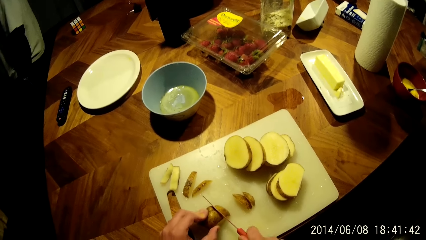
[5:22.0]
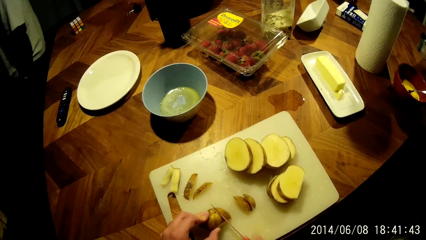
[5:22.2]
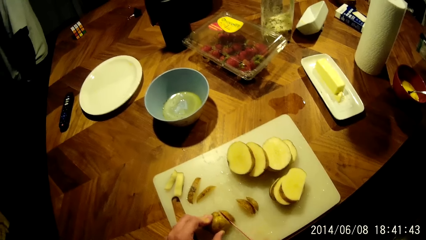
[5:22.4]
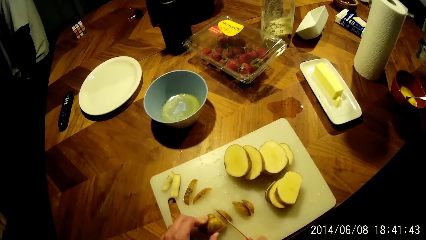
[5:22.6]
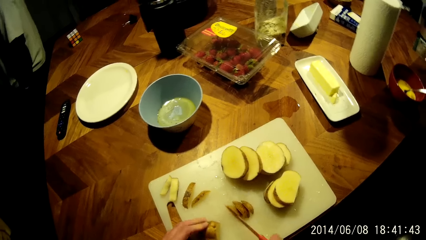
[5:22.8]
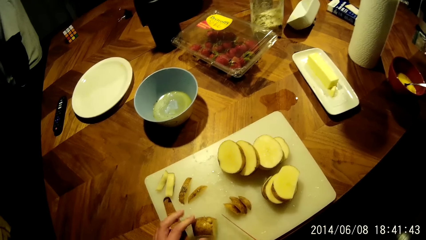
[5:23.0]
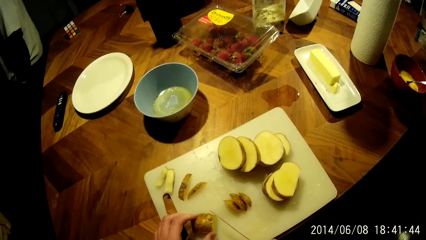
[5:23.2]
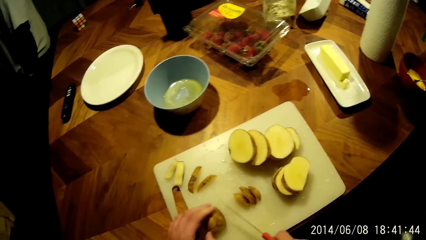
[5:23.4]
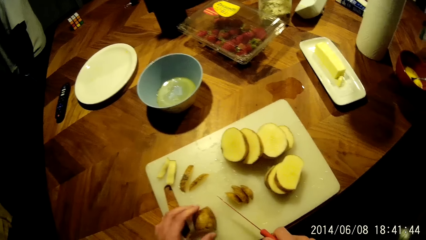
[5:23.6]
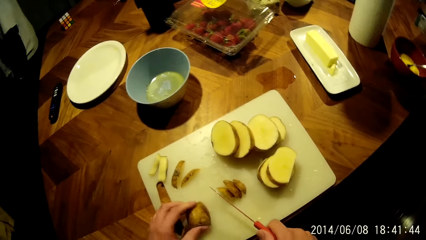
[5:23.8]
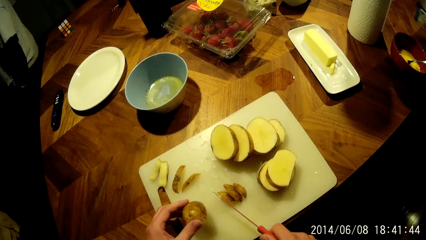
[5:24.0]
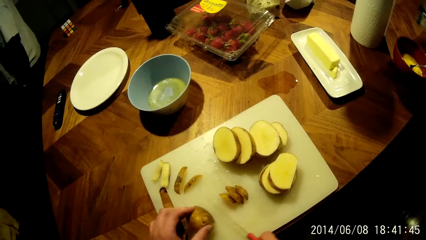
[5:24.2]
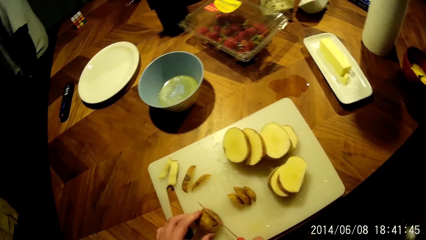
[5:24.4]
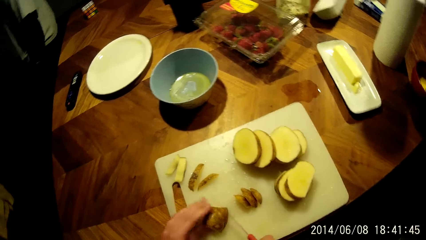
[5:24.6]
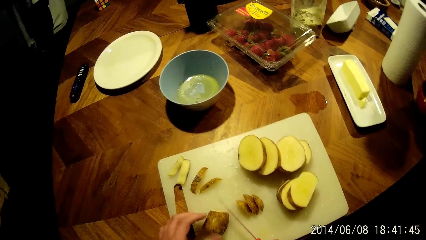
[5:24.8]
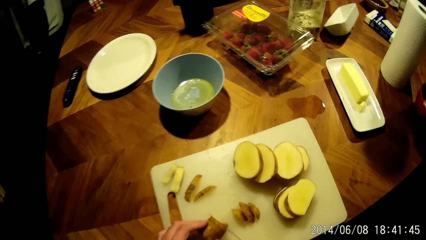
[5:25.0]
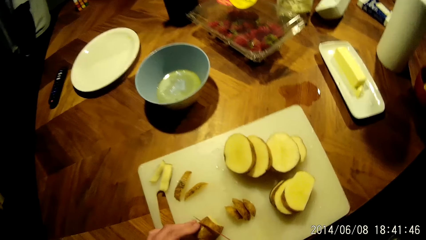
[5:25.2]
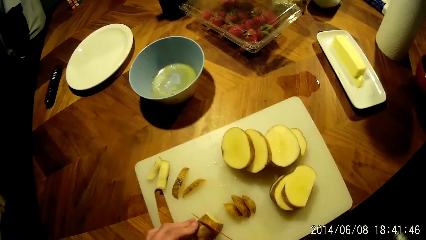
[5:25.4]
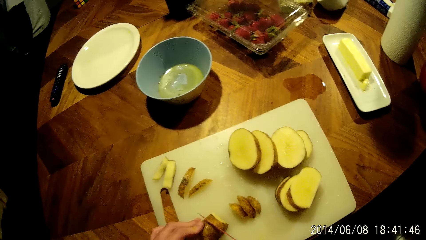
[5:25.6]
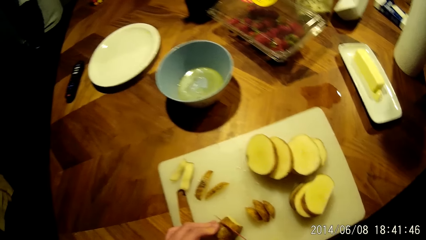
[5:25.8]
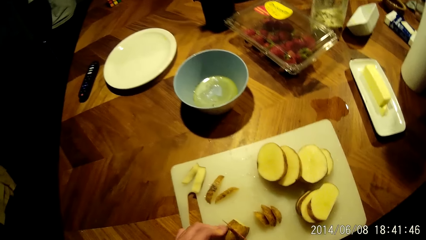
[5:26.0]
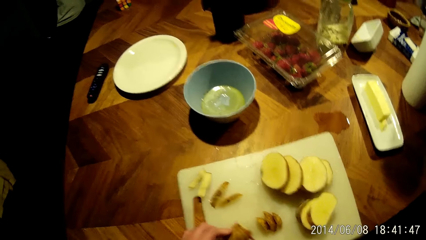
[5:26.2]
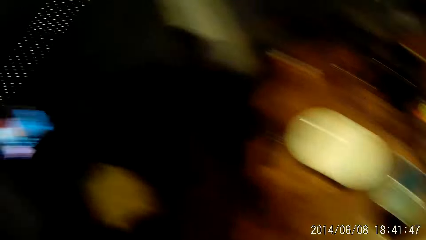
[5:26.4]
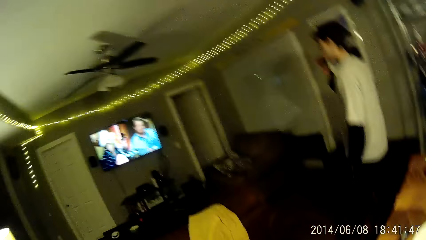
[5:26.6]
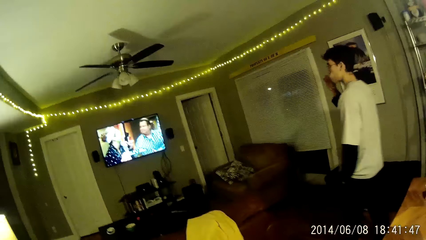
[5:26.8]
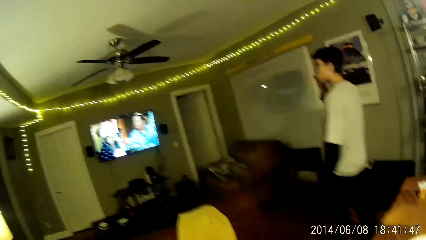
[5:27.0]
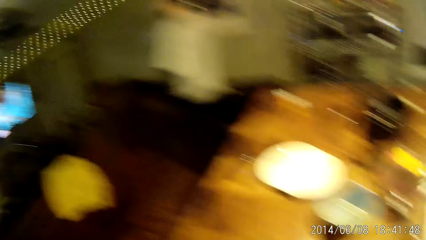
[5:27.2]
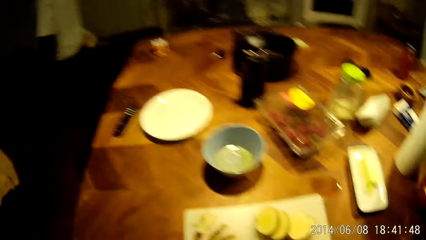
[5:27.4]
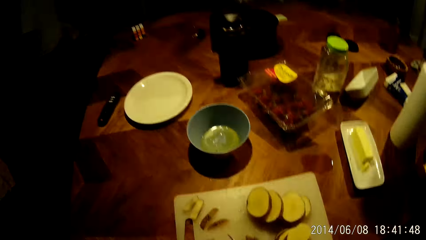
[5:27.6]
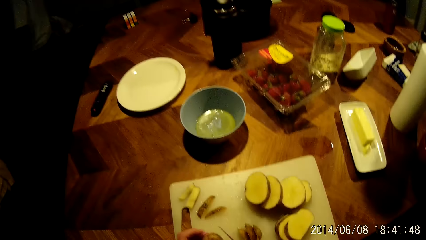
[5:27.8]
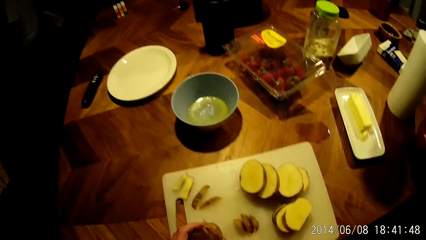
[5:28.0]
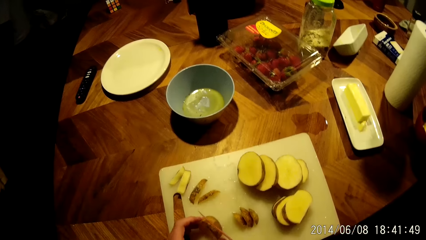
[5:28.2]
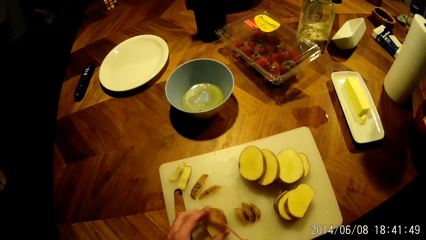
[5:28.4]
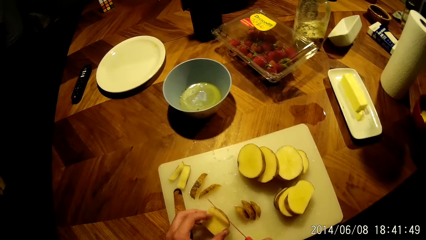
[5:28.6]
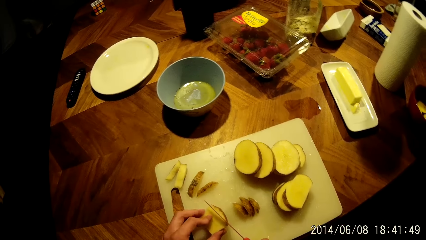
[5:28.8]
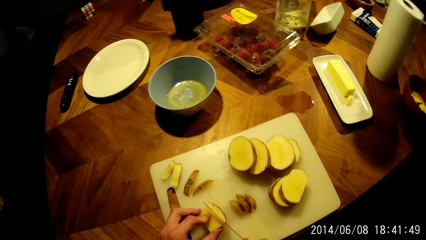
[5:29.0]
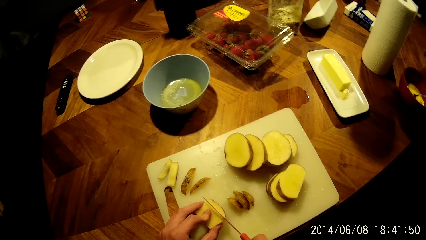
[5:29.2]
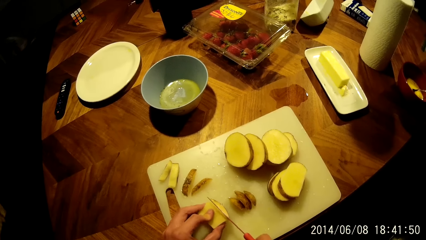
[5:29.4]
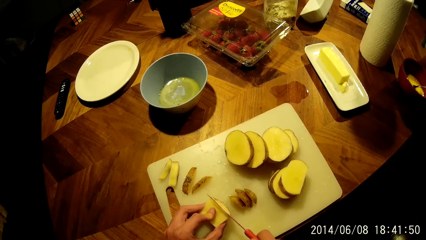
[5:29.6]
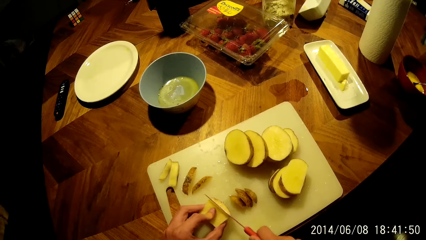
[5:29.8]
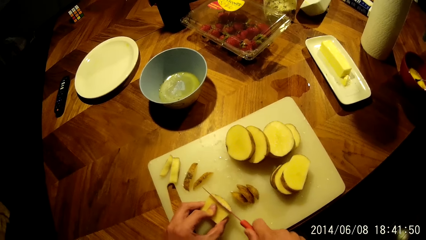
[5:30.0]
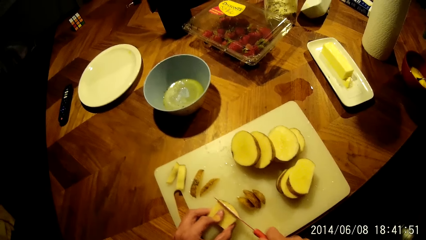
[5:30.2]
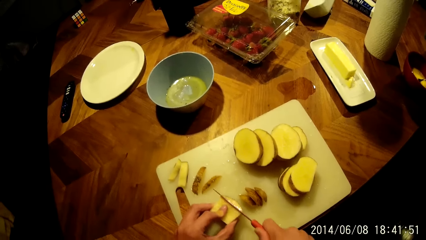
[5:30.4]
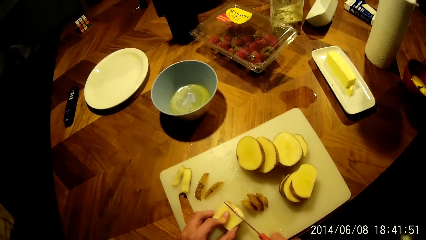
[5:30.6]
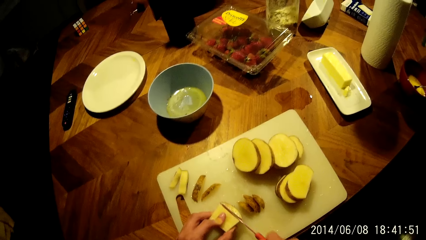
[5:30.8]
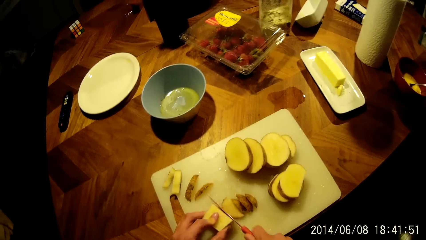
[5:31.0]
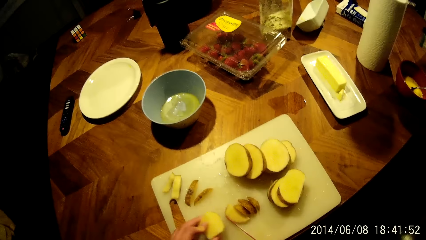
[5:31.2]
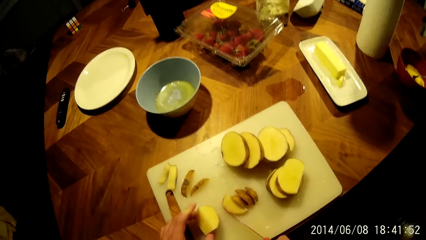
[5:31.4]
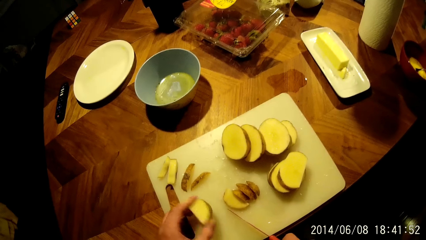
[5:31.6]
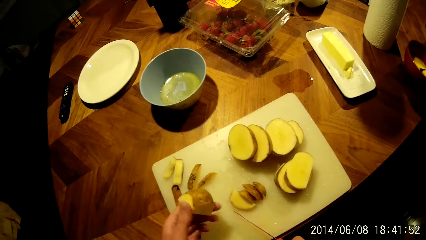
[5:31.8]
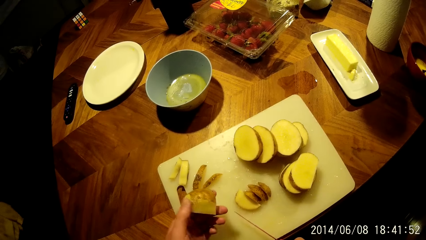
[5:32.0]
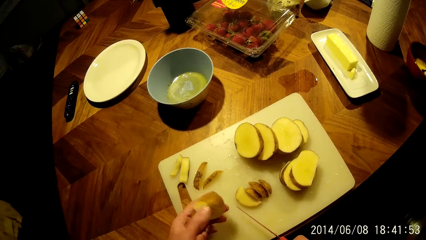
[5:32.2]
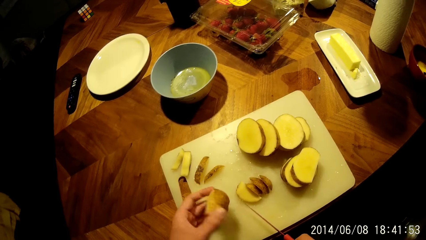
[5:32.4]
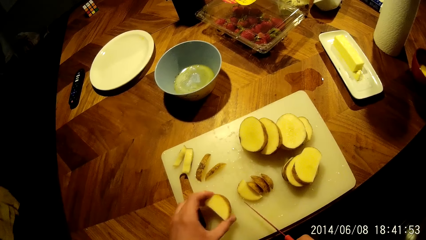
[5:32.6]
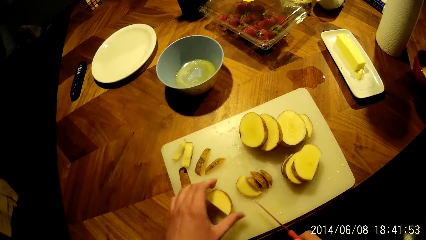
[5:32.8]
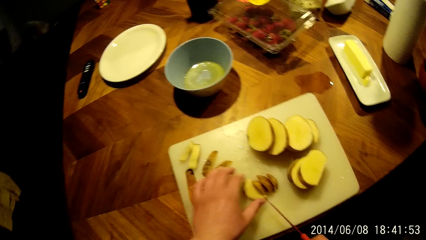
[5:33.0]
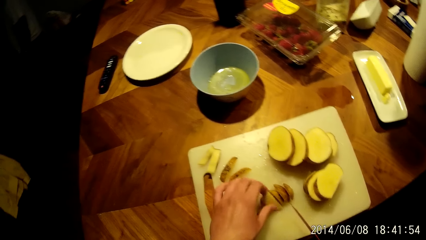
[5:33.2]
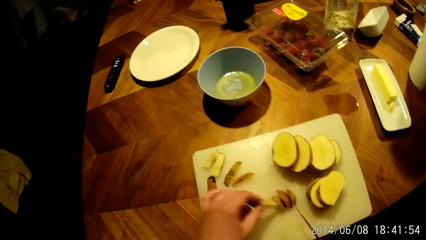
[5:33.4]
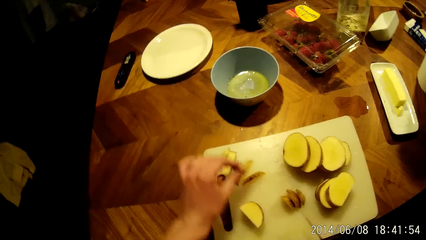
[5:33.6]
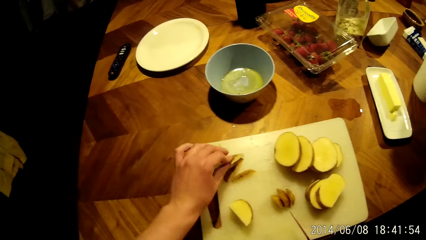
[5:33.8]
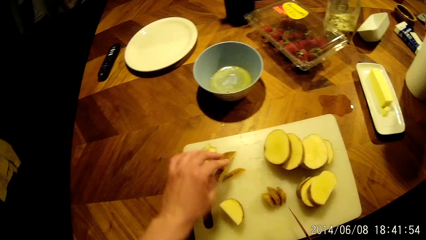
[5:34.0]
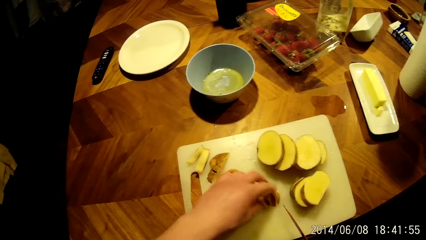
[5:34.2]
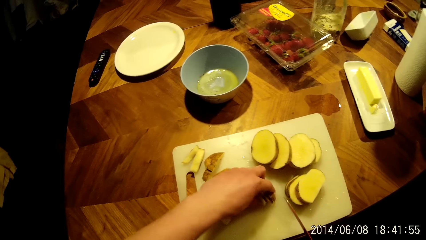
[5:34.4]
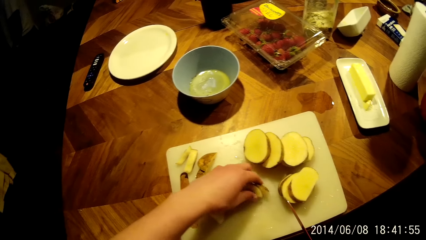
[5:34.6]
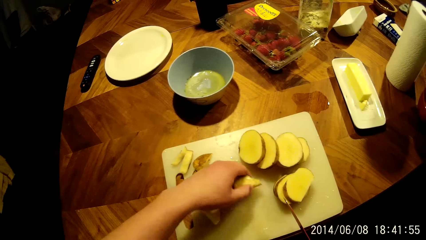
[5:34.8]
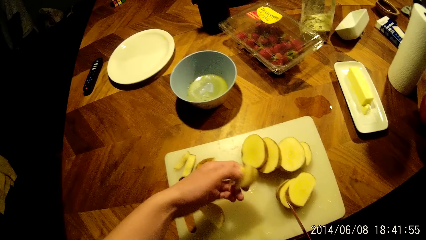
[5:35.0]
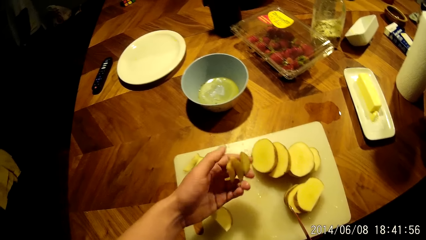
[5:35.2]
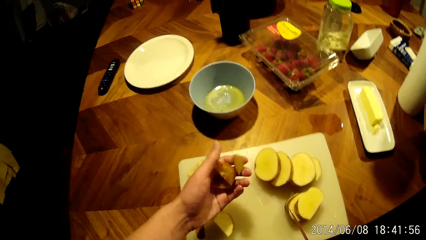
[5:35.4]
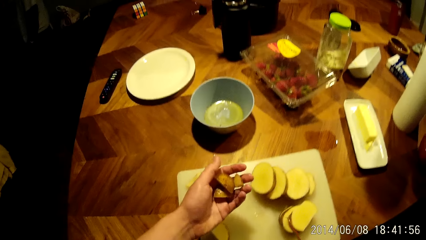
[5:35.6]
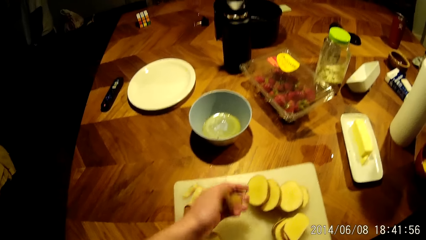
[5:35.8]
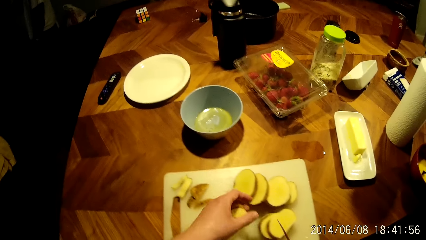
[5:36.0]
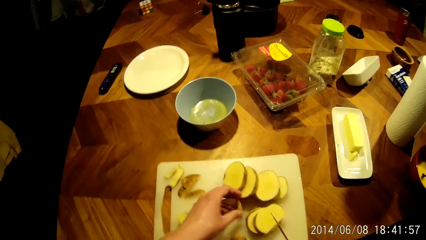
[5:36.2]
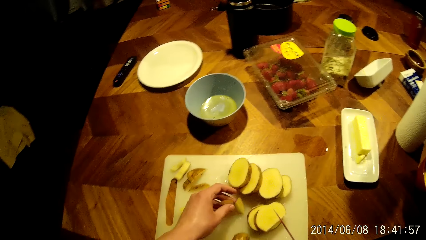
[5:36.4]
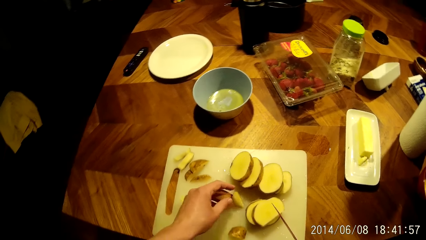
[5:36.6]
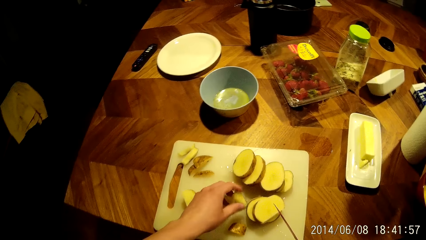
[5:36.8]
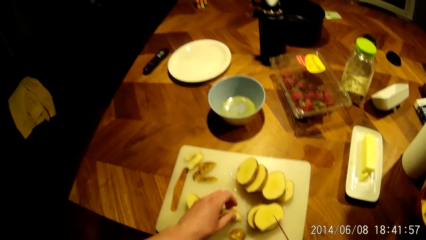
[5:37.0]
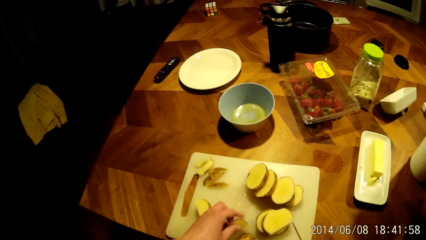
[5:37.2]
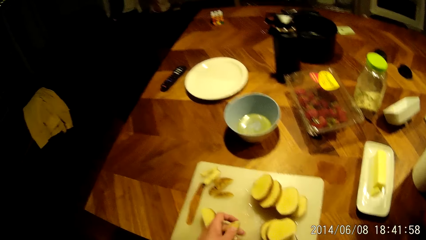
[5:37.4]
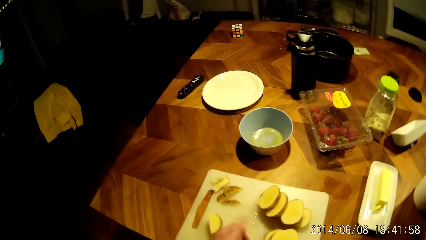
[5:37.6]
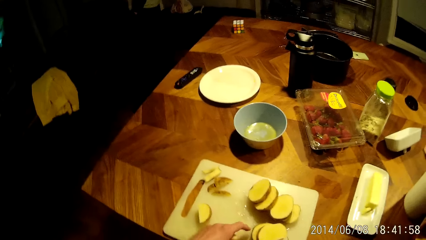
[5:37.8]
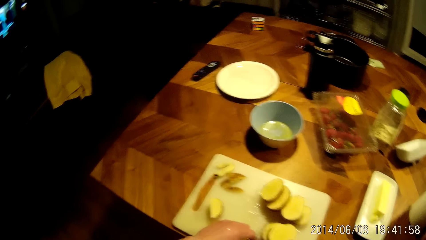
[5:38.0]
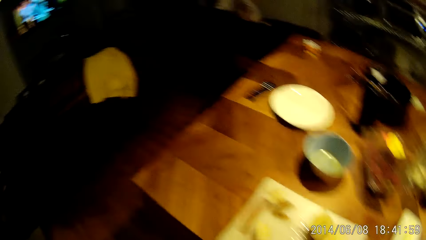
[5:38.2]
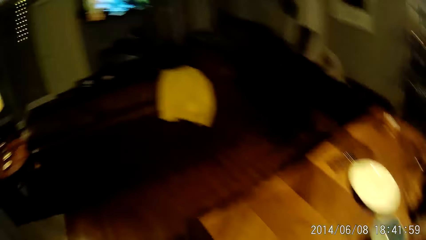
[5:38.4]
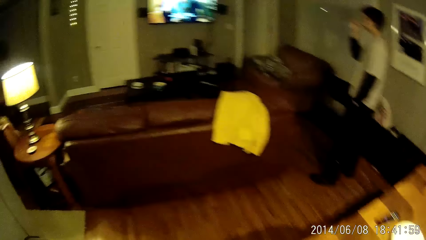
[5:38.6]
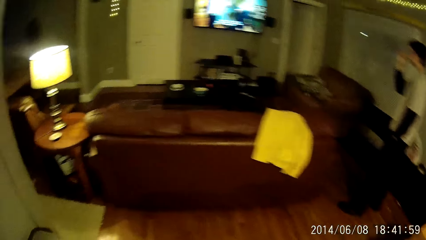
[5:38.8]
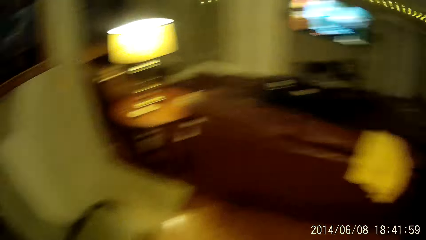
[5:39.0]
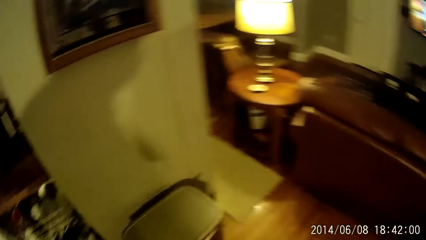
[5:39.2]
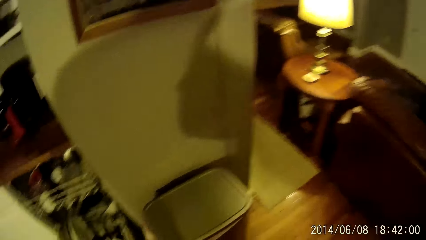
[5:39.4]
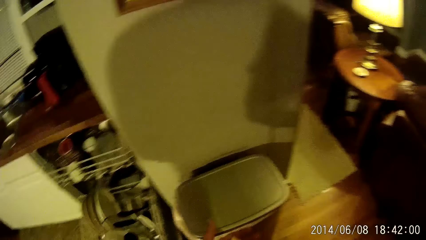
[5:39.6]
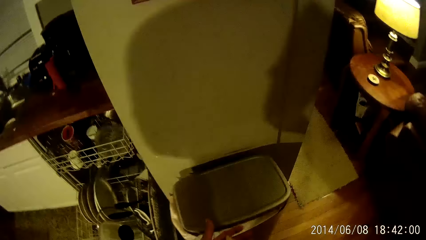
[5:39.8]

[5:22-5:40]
The man watches a television. The camera wearer slices the potatoes on the chopping board. He looks around. The man walks around the house. The camera wearer slices the potatoes, lifts up a potato, places the potato slice aside, holds the potatoes and moves around. He picks up a few pieces of yam on the cutting board with his left hand.
